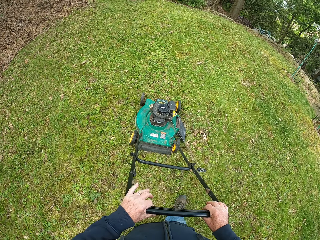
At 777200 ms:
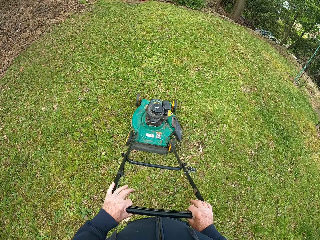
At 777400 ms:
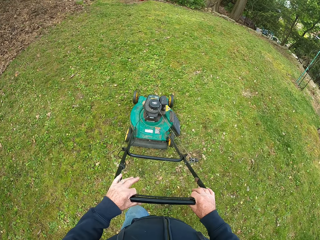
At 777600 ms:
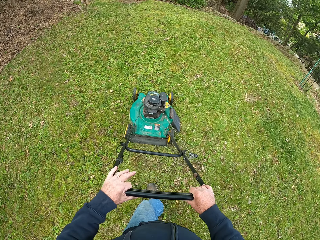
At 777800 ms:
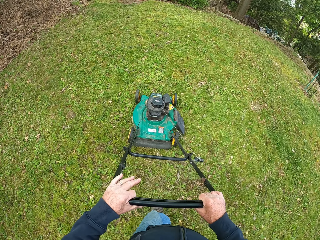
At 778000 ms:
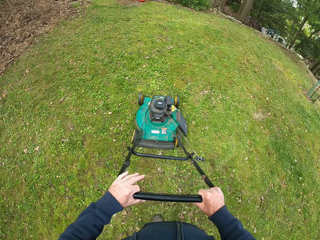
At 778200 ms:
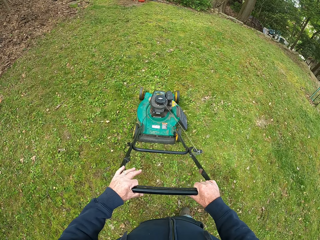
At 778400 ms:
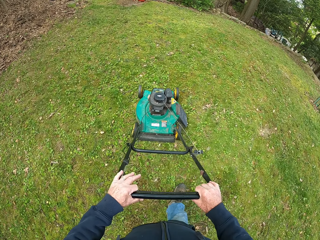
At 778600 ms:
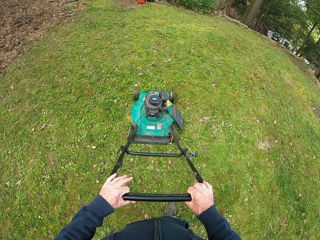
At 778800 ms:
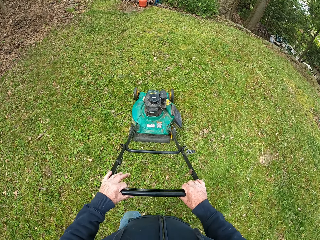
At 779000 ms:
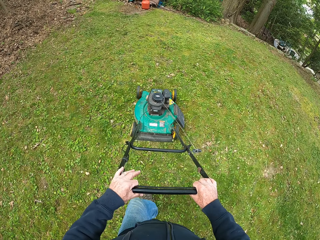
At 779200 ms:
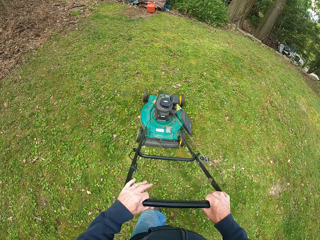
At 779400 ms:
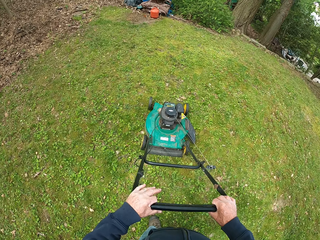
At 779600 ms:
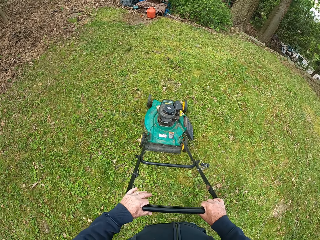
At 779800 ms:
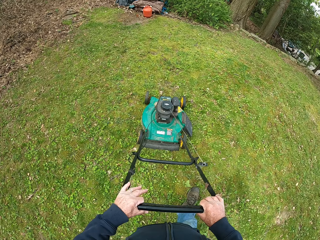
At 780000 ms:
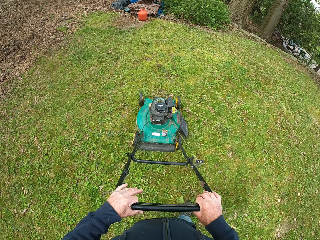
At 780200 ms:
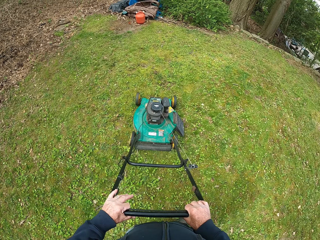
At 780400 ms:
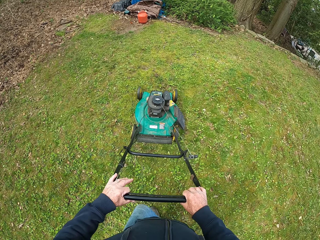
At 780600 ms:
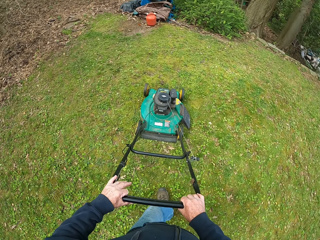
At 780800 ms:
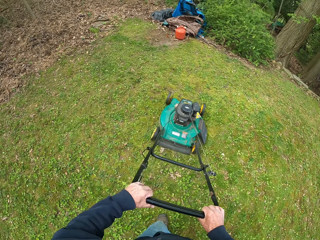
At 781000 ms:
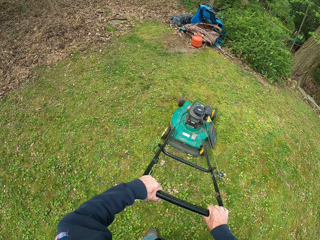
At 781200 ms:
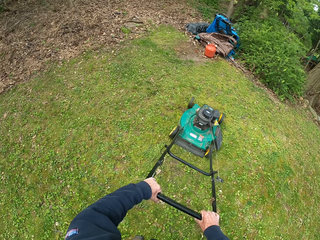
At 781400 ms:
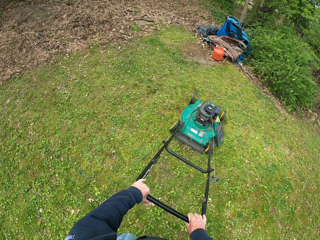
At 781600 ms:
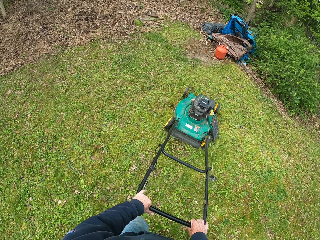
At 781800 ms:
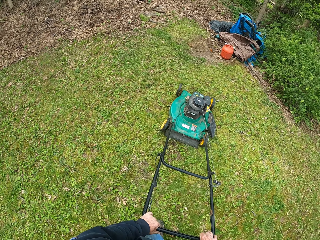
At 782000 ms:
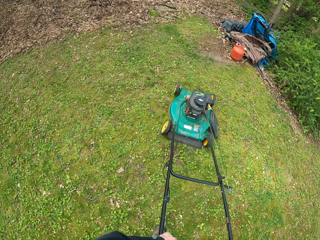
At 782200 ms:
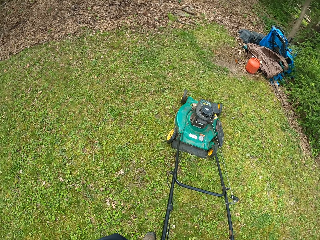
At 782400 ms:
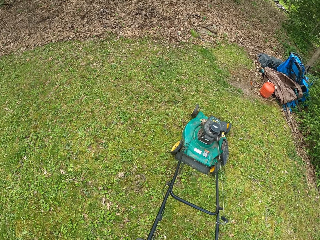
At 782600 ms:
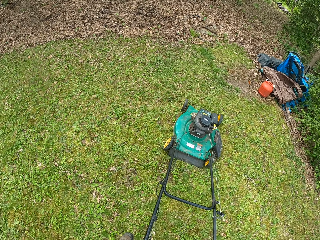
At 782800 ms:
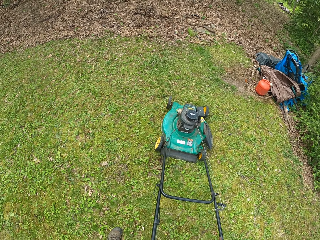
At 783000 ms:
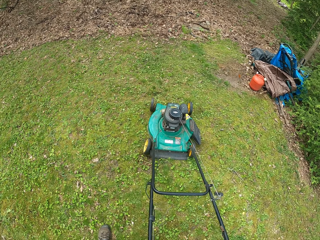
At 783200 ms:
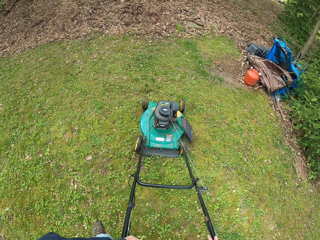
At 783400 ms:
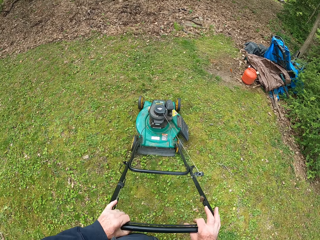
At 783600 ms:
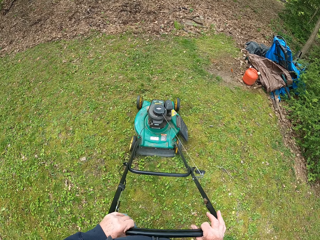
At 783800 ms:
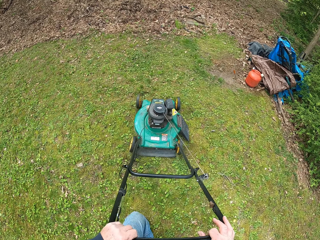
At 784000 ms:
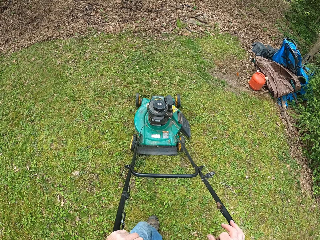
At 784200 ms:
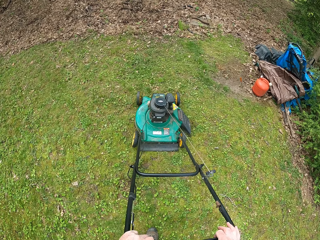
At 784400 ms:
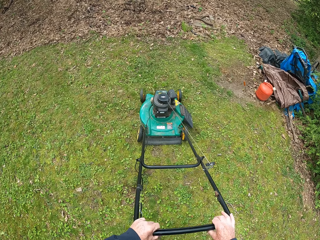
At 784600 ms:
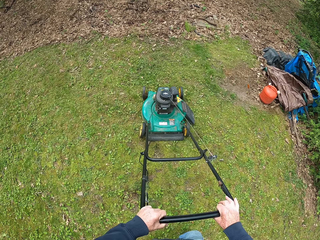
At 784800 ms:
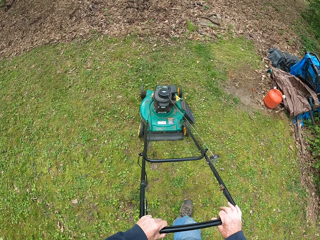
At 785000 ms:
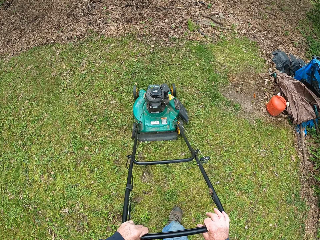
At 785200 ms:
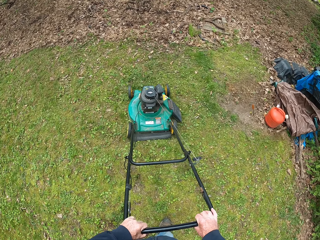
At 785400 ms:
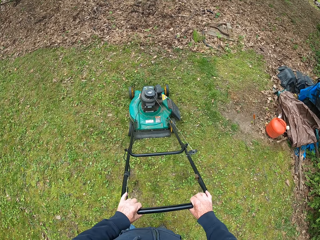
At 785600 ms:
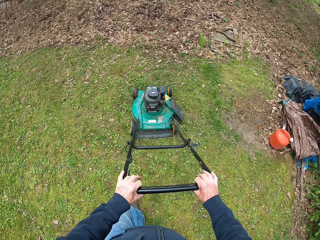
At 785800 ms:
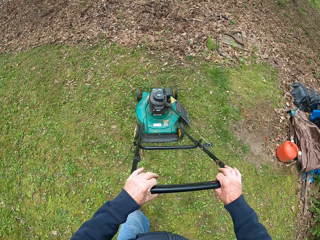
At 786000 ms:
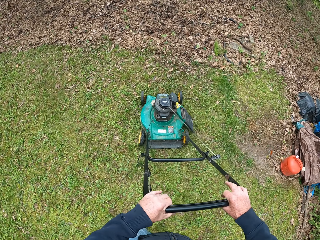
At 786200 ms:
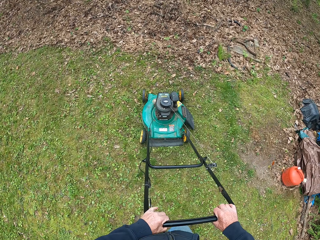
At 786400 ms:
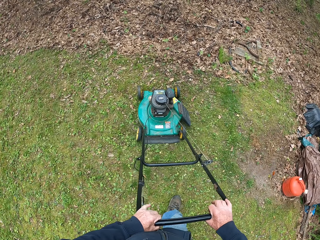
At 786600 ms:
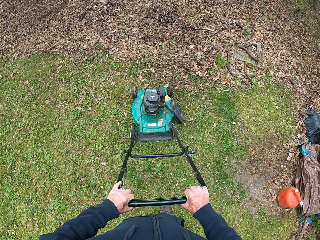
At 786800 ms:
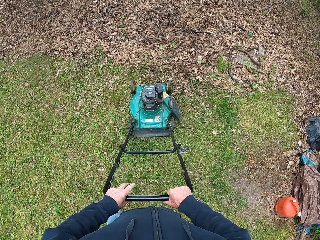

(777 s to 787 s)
The camera wearer turns the lawn mower. They cut the grass with the lawn mower.

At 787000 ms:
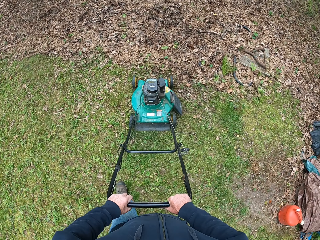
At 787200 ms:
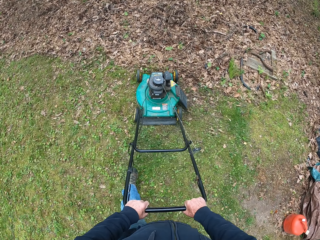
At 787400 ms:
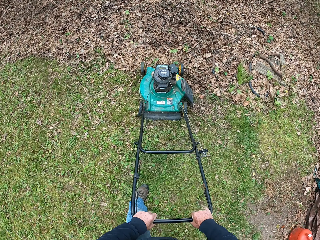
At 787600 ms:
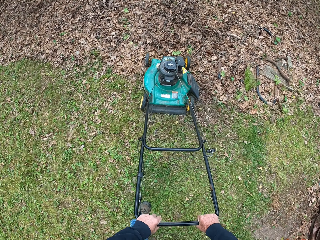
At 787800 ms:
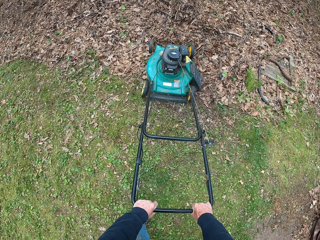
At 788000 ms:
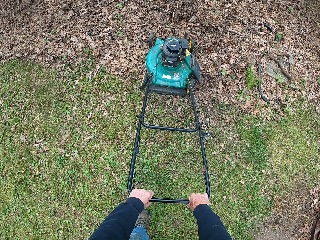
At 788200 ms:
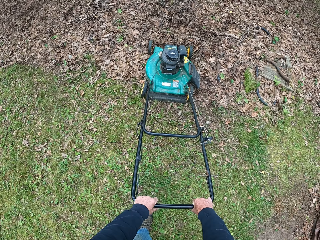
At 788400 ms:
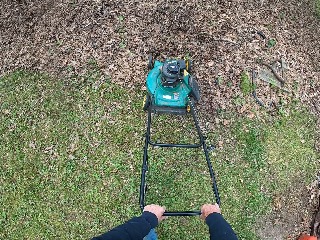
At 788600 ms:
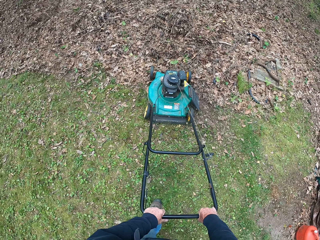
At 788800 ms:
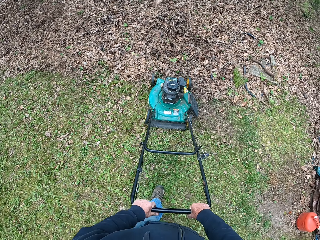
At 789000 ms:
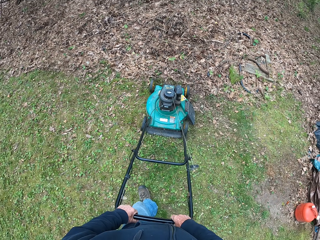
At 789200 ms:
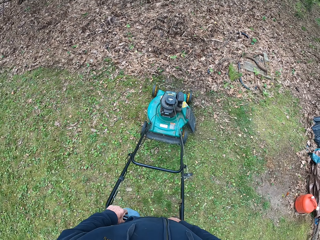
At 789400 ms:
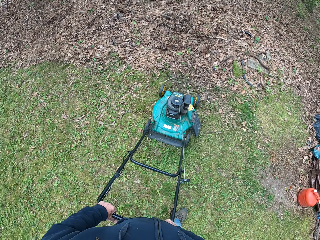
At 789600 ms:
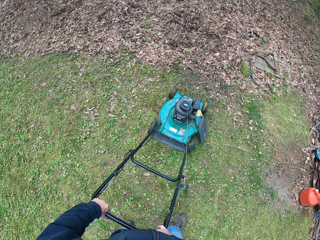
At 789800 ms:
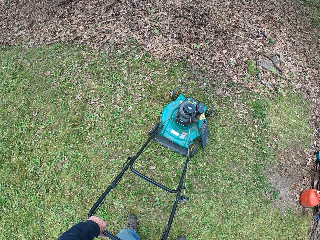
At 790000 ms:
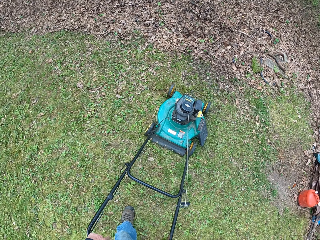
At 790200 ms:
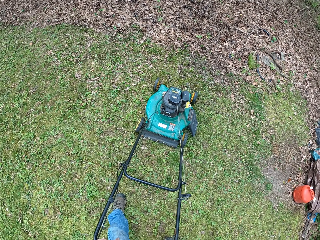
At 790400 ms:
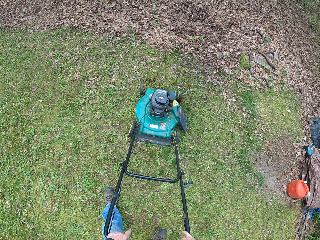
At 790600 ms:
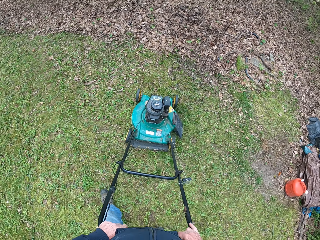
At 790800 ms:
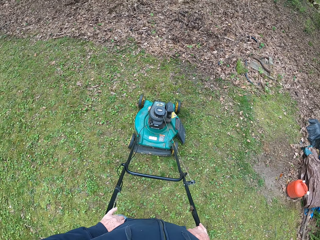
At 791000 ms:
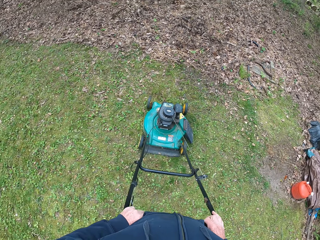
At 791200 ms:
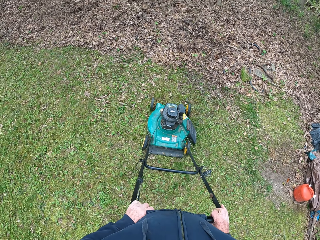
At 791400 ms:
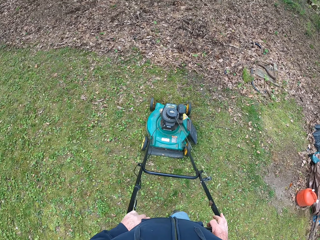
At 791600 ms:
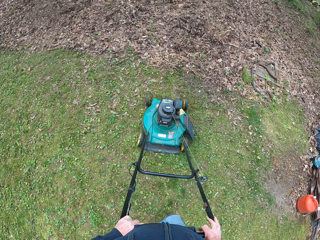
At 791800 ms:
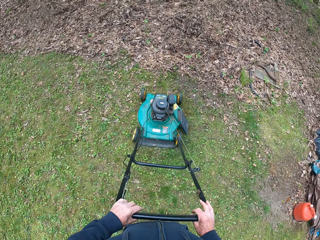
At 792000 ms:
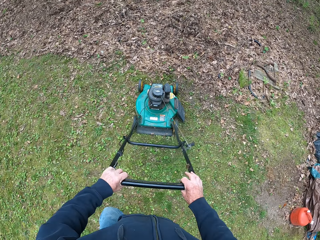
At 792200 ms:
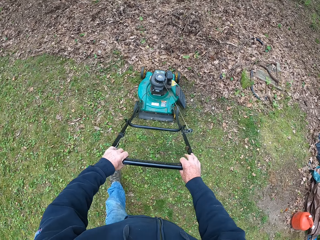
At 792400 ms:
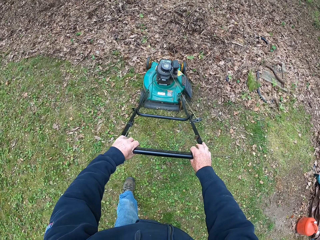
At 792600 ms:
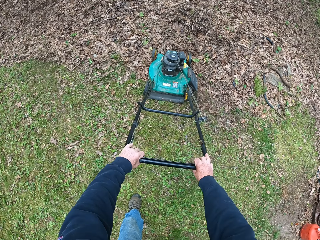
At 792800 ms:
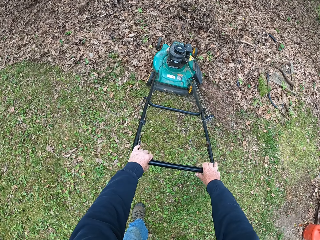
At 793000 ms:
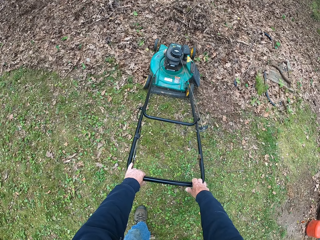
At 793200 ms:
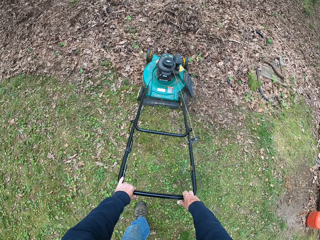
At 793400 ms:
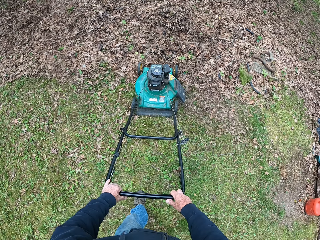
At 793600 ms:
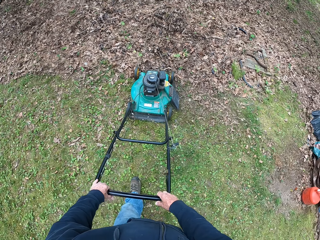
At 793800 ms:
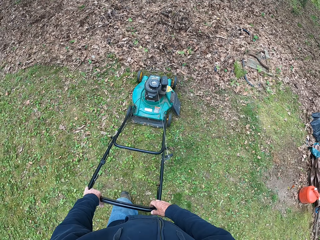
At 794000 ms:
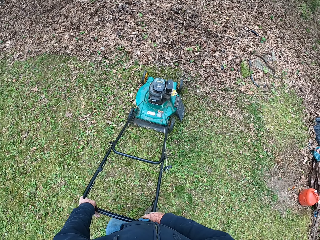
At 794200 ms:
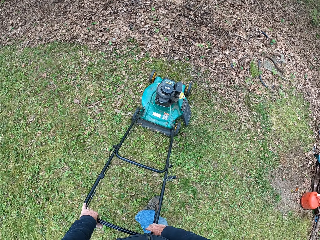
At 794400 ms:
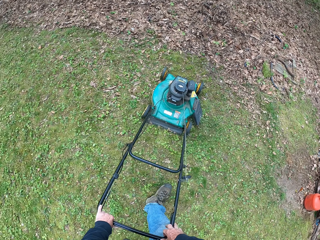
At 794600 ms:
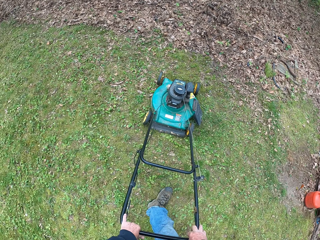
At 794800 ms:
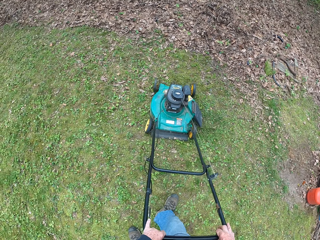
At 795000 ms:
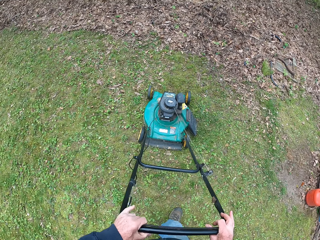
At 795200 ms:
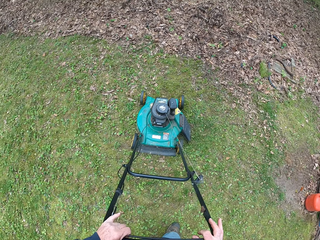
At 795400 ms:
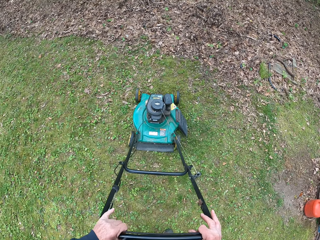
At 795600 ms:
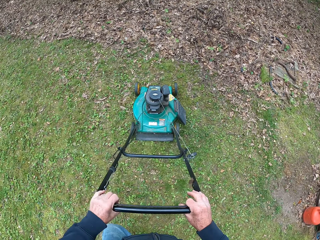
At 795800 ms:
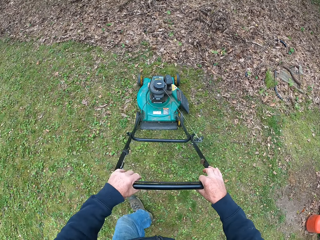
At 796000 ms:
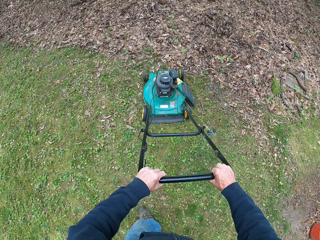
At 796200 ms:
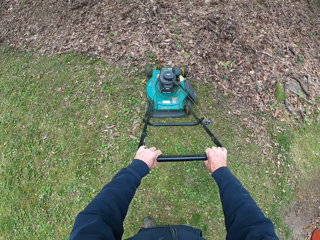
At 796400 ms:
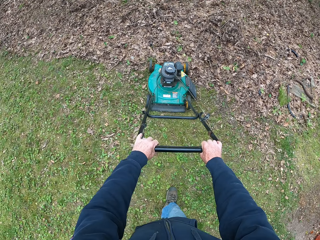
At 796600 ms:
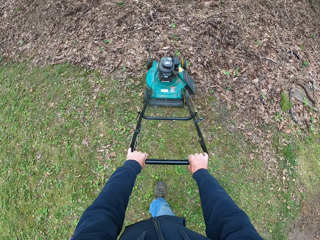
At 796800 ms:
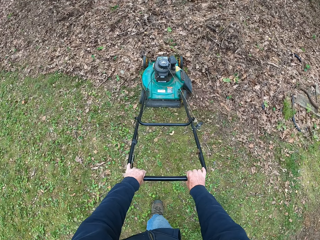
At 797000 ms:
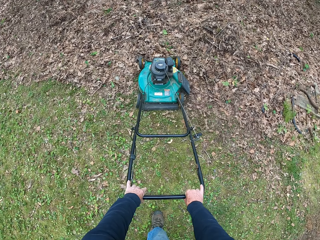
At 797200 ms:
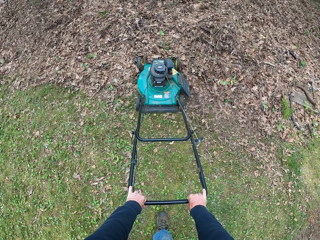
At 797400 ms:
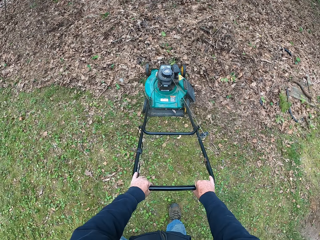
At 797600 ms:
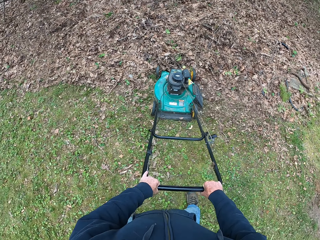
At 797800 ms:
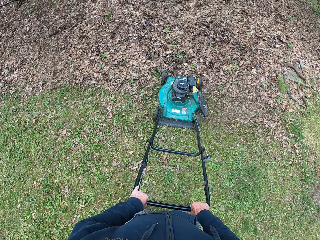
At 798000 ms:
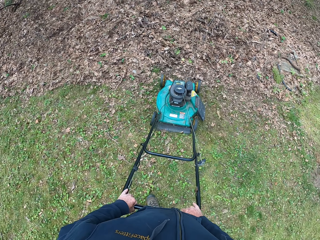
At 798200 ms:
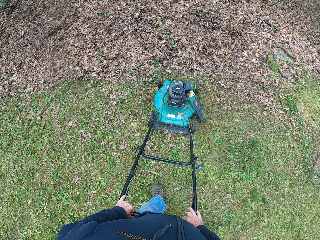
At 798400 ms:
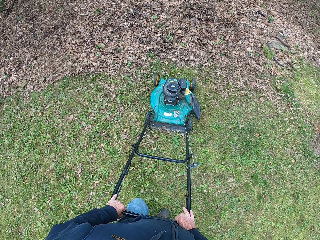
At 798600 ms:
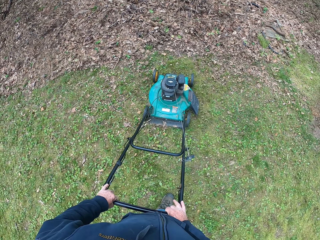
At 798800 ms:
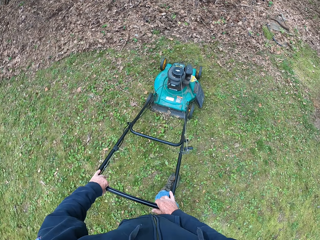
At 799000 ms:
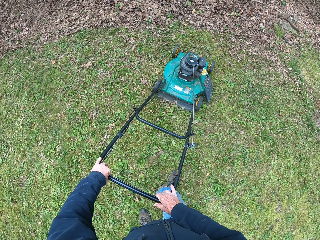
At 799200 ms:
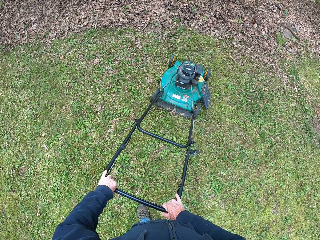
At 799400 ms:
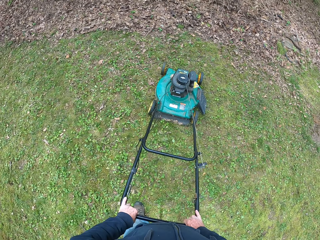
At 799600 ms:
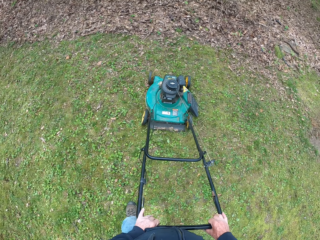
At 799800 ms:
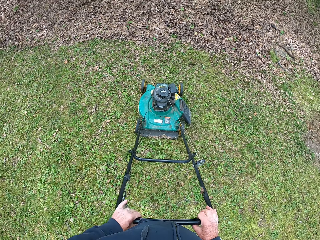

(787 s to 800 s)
The camera wearer pulls the lawn mower towards him. They cut the grass with the lawn mower.
